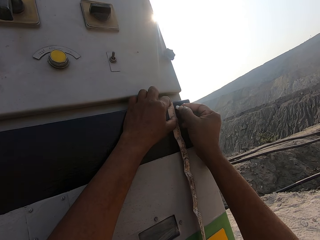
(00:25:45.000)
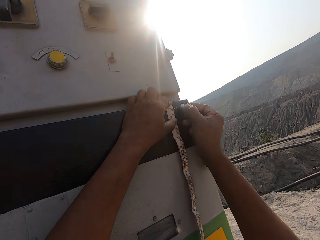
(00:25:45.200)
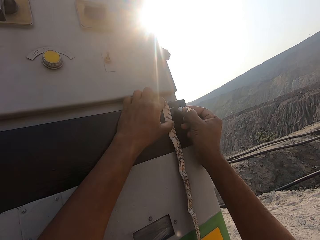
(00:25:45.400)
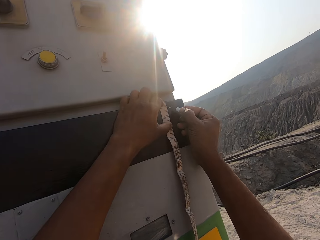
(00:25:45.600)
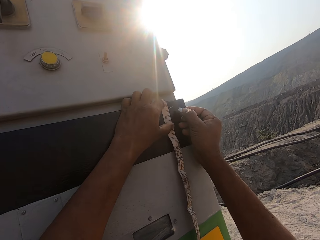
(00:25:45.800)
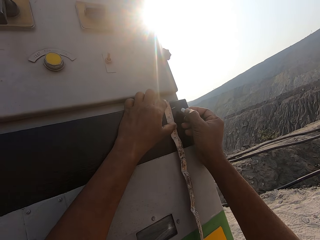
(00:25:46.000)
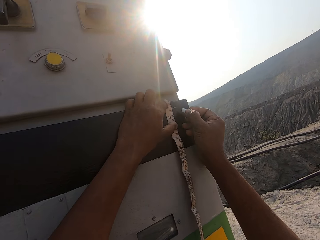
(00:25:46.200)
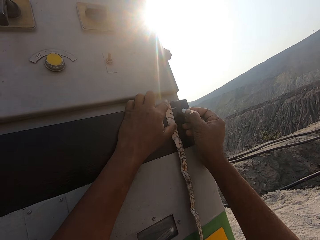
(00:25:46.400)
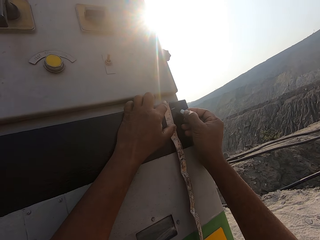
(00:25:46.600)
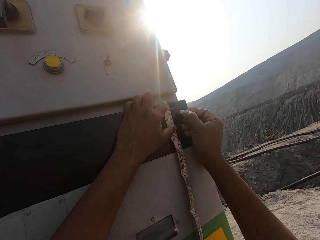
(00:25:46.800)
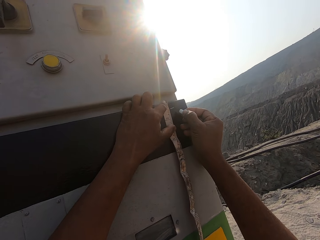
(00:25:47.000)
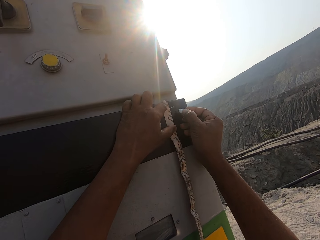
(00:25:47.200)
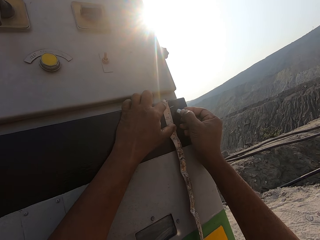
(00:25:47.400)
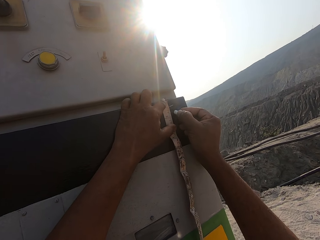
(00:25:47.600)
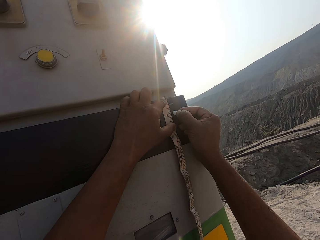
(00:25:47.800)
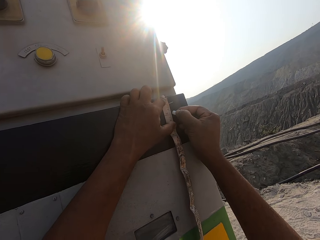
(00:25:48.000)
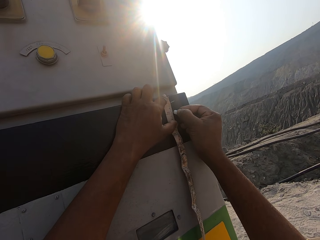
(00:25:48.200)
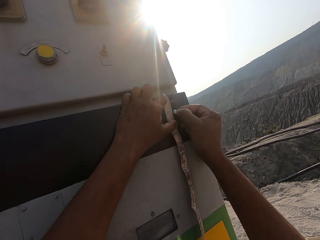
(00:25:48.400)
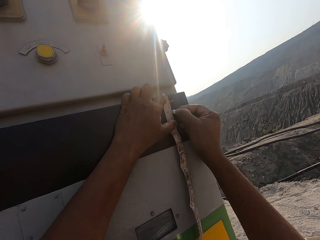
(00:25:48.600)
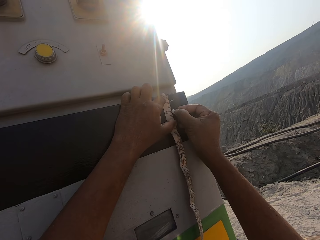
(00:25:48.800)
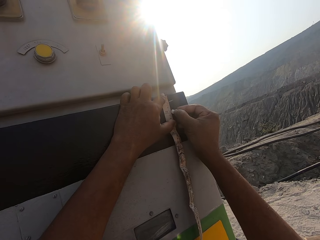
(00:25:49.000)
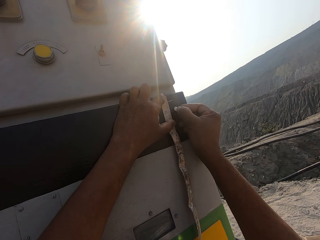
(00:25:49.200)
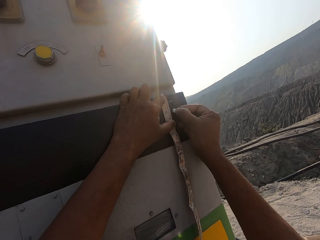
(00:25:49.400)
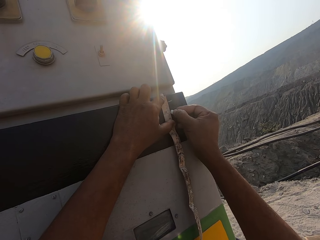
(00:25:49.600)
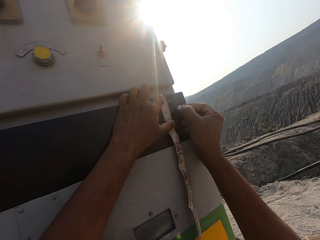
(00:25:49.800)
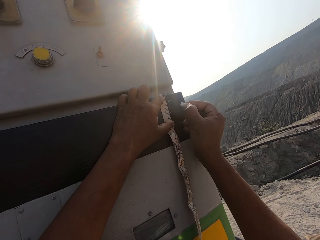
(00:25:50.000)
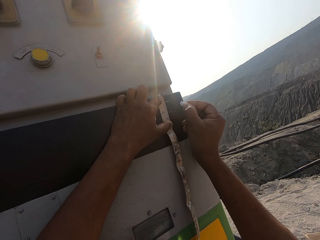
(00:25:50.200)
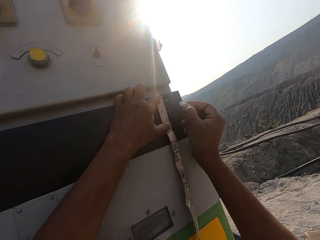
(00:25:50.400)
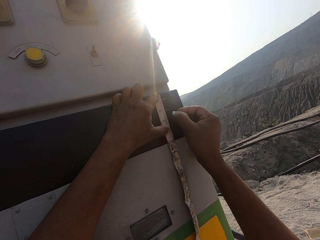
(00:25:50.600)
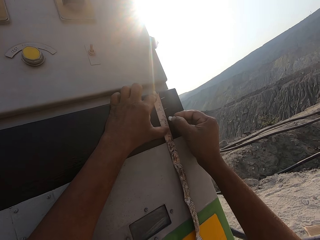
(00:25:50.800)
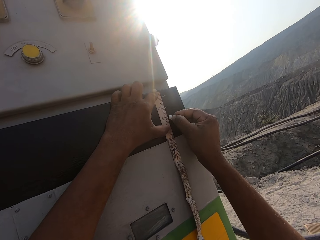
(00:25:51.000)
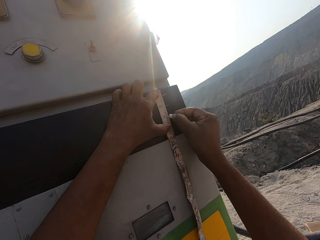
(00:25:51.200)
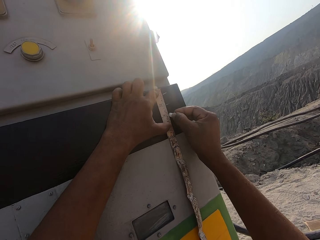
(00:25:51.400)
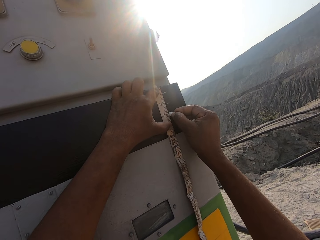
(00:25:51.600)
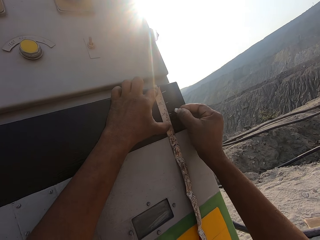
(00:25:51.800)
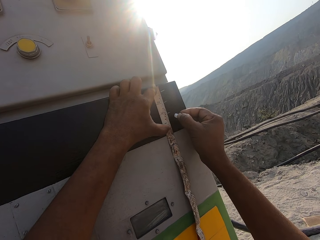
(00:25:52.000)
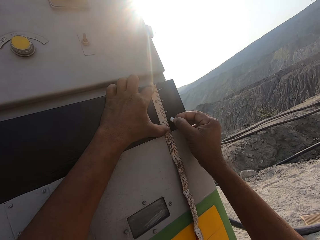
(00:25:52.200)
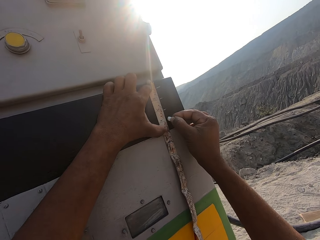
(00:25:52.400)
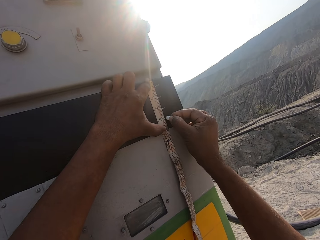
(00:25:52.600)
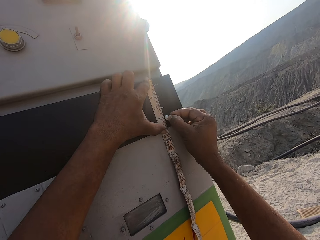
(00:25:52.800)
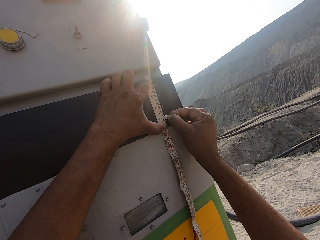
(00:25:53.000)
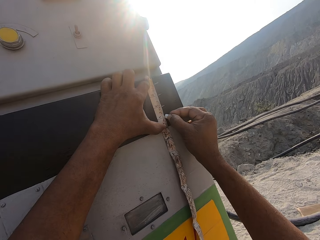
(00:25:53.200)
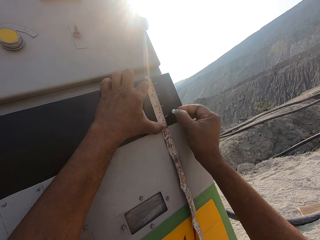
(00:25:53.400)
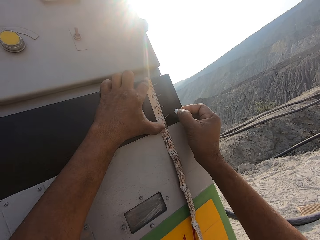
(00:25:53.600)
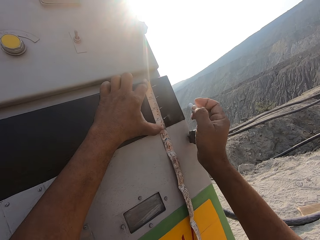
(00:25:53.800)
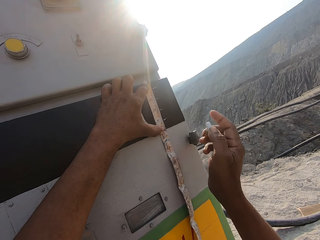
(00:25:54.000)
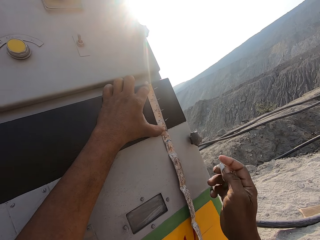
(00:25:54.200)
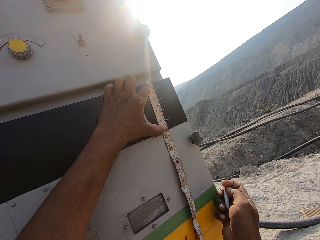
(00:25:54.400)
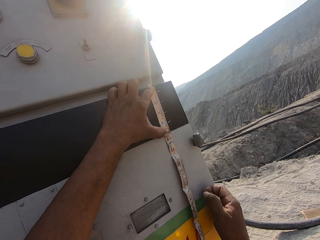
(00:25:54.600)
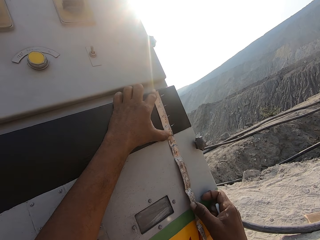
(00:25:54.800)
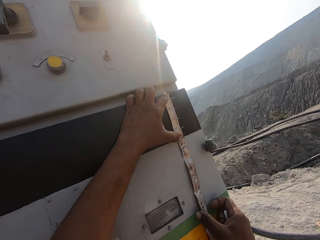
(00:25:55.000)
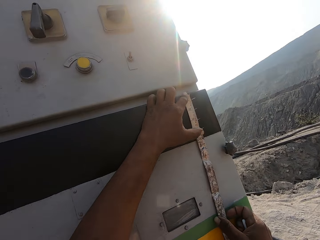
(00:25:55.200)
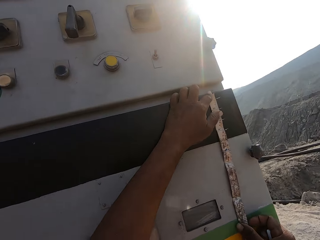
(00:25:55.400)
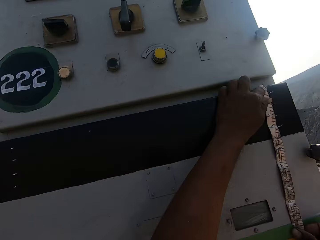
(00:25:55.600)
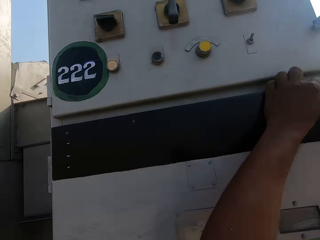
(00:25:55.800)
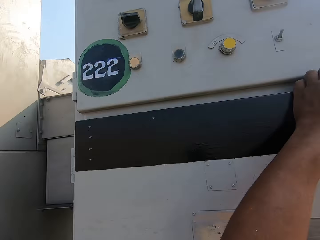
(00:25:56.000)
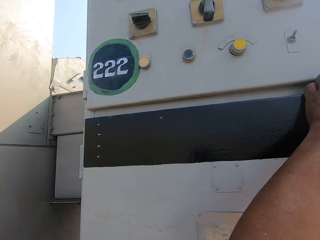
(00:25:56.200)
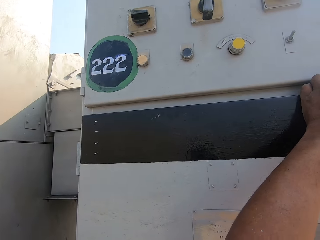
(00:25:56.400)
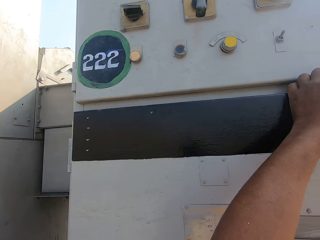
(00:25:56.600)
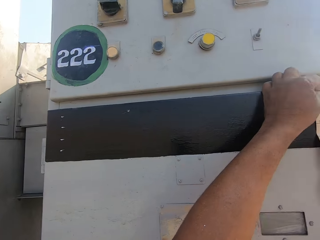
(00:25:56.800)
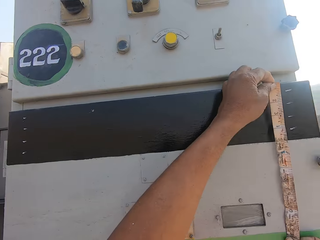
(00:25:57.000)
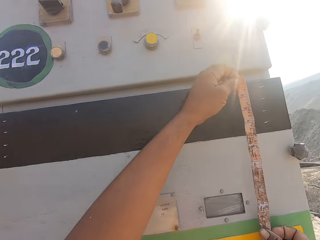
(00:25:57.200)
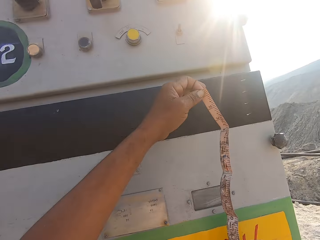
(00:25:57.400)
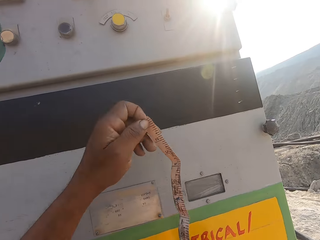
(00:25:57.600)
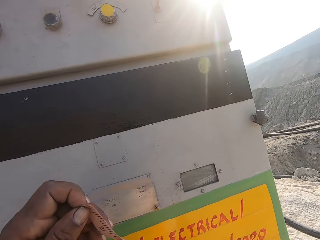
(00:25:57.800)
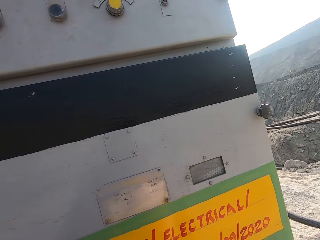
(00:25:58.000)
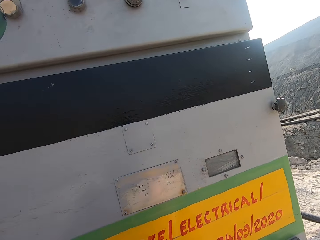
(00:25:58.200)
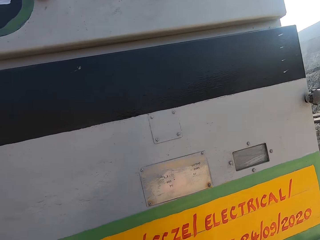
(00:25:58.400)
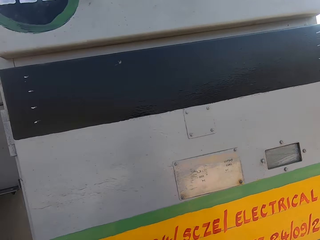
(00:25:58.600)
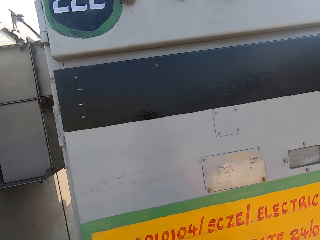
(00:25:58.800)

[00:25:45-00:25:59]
The camera wearer looks around.

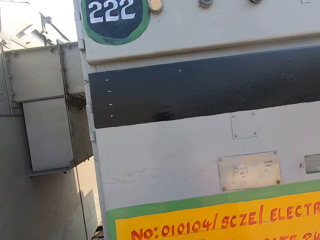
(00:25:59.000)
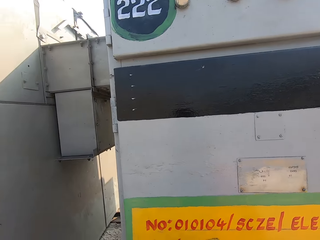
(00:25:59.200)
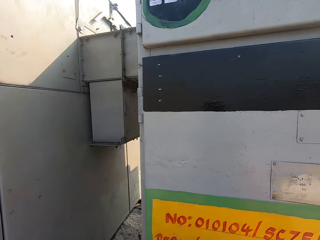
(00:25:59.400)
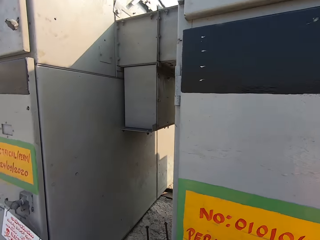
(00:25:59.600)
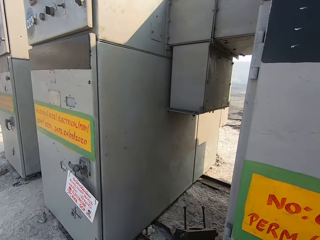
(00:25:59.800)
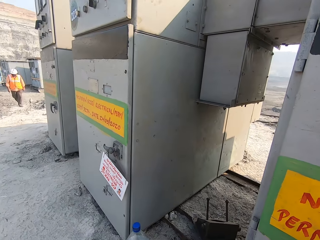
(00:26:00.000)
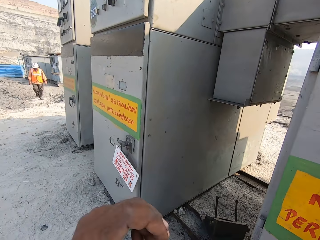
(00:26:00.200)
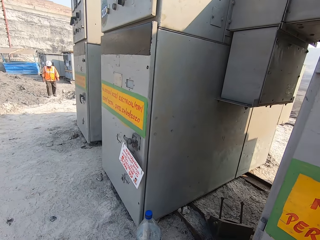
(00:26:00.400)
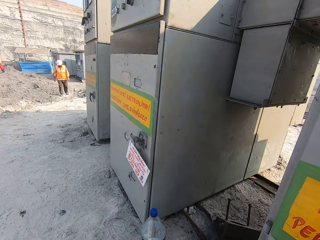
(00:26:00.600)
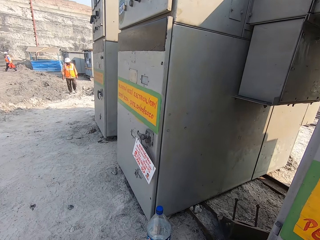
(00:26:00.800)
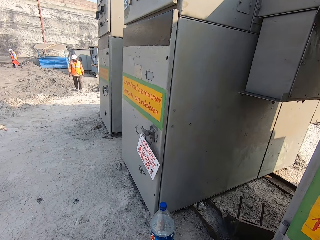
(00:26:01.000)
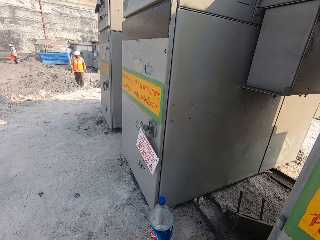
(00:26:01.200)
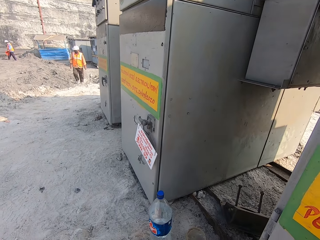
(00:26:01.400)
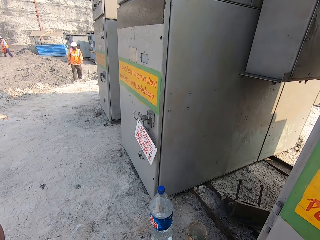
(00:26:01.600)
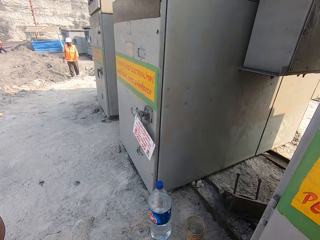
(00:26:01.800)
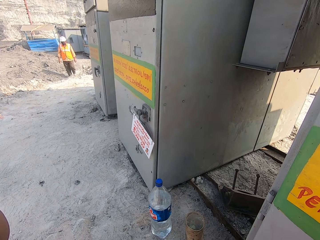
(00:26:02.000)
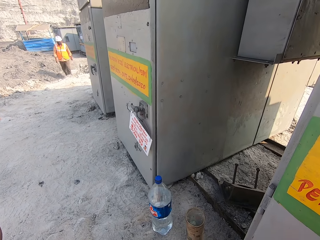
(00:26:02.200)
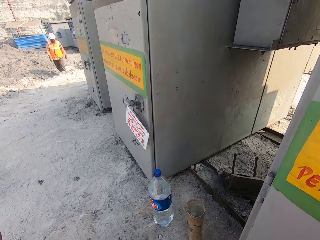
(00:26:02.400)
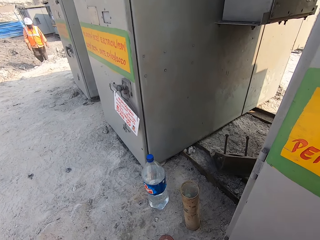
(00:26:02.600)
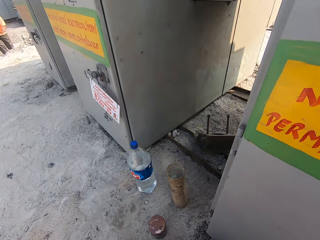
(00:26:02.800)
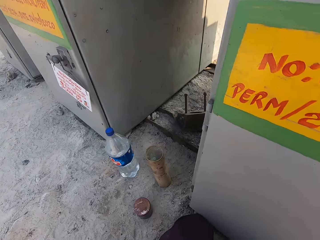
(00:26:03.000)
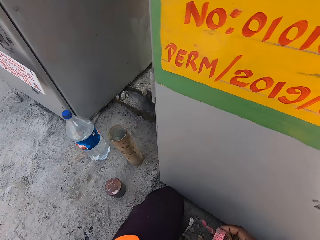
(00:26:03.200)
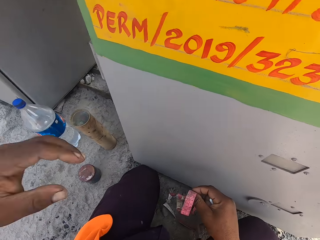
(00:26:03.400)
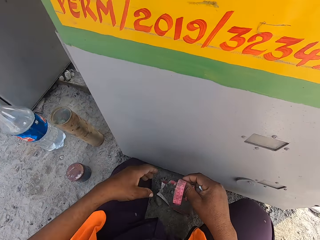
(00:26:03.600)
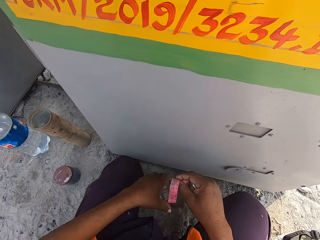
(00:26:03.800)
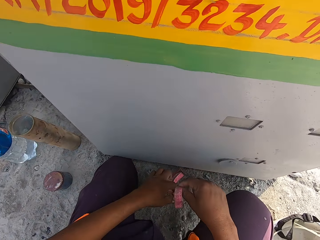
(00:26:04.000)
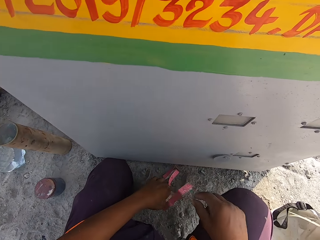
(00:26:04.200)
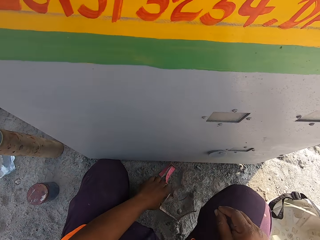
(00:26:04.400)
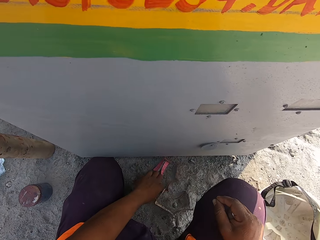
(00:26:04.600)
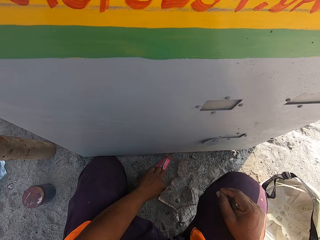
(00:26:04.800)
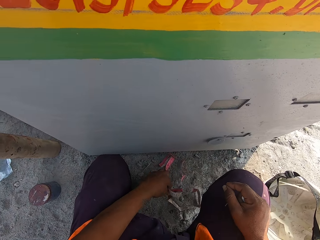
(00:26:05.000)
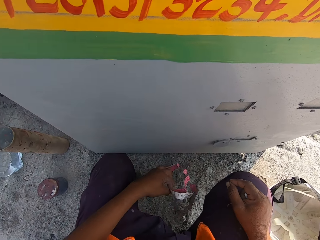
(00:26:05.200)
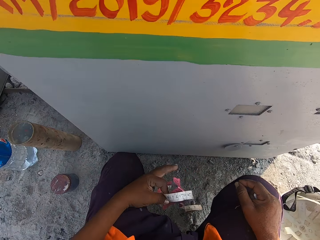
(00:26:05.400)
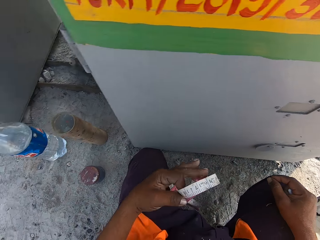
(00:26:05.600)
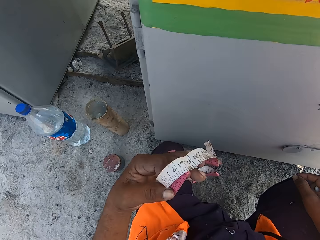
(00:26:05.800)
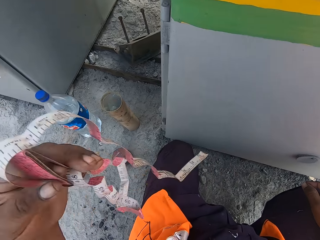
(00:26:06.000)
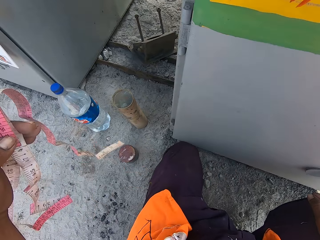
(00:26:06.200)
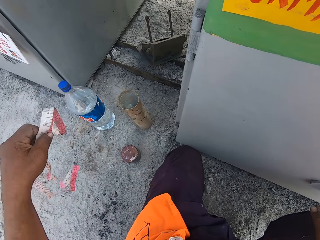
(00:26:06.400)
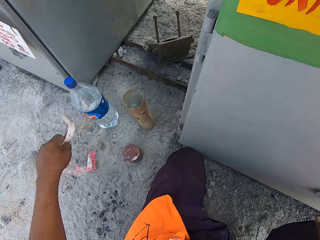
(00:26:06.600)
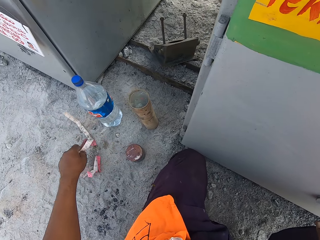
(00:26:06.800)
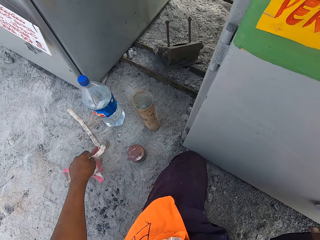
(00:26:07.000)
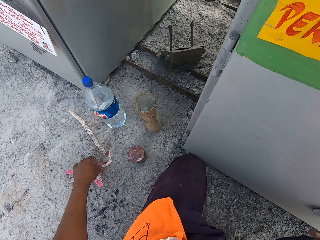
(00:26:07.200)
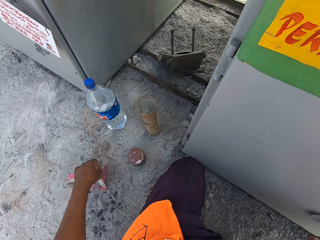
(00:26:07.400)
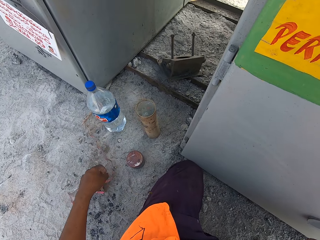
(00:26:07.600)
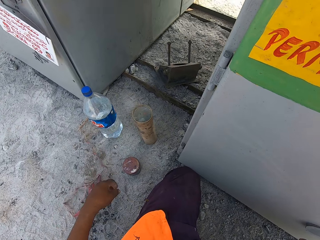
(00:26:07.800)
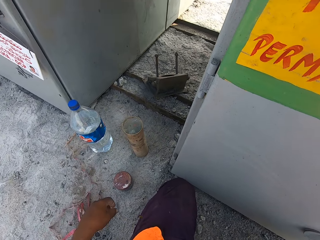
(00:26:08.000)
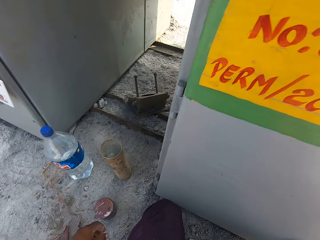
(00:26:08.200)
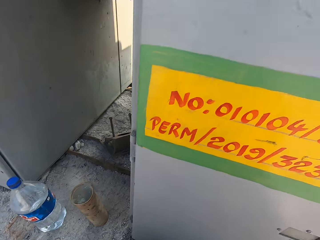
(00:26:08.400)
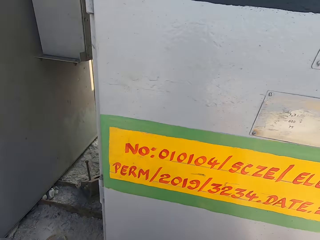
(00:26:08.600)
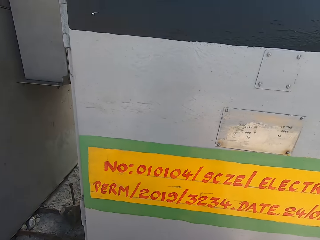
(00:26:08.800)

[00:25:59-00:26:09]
The camera wearer walks in the area. They adjust the camera, look around, shift the tape measure to the left hand and put down the tape measure. They pick up the tape measure. They put down the tape measure.
